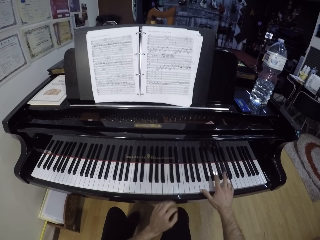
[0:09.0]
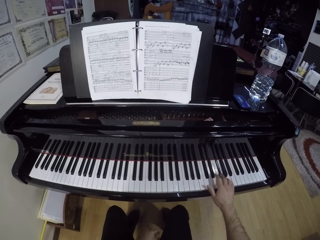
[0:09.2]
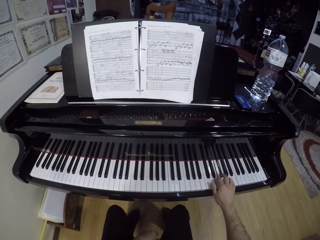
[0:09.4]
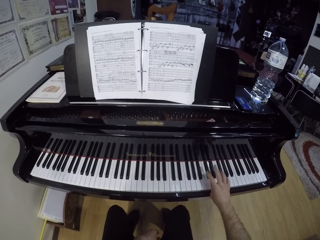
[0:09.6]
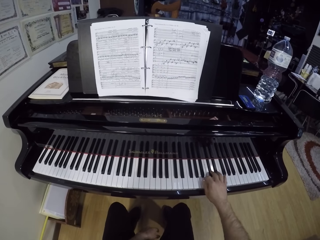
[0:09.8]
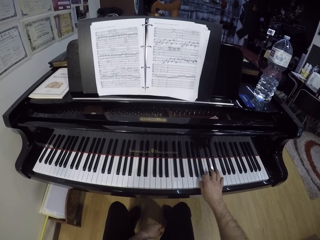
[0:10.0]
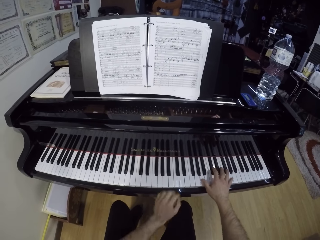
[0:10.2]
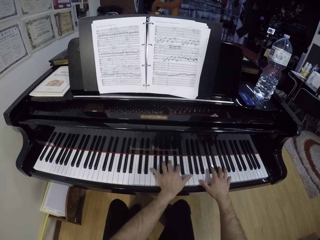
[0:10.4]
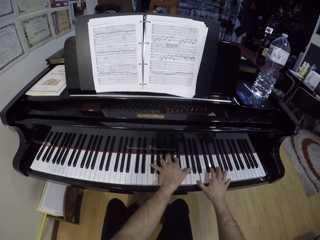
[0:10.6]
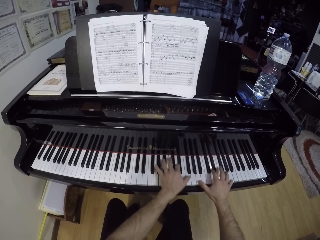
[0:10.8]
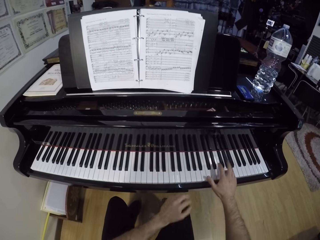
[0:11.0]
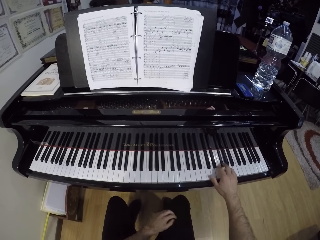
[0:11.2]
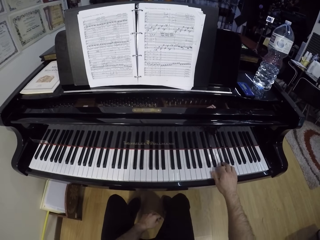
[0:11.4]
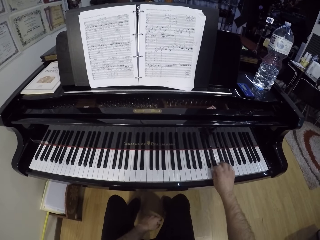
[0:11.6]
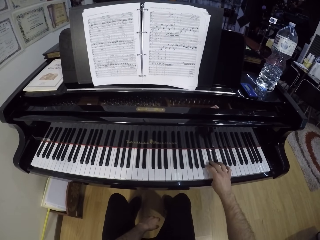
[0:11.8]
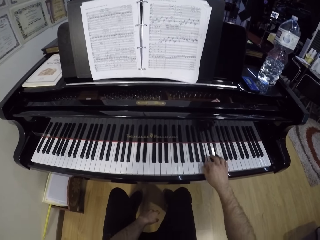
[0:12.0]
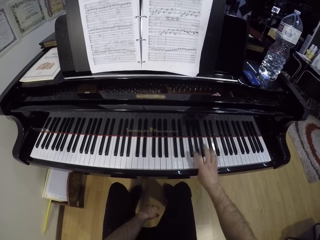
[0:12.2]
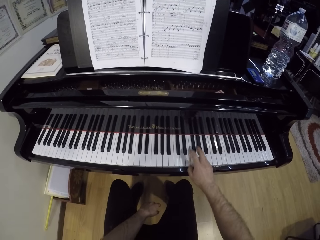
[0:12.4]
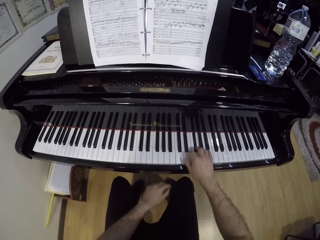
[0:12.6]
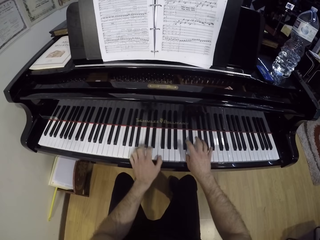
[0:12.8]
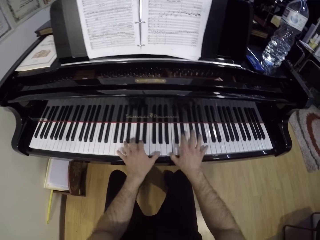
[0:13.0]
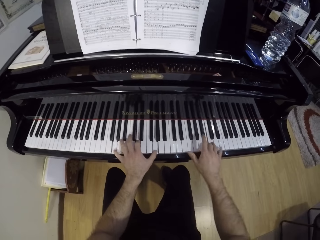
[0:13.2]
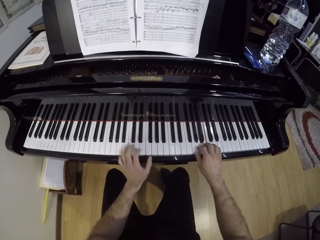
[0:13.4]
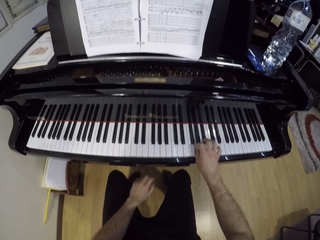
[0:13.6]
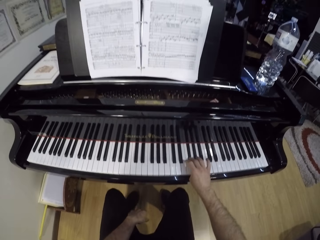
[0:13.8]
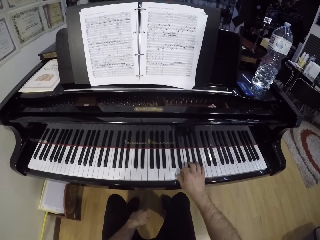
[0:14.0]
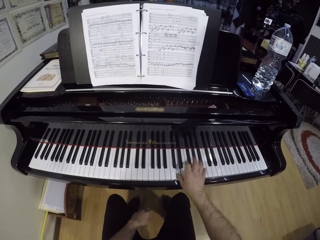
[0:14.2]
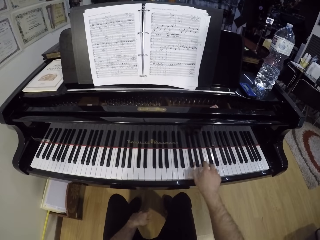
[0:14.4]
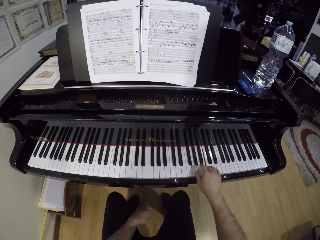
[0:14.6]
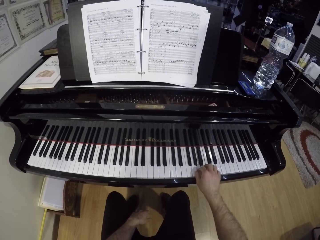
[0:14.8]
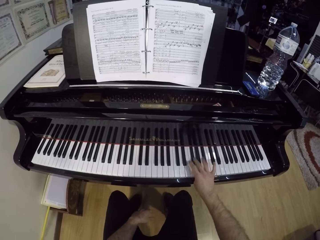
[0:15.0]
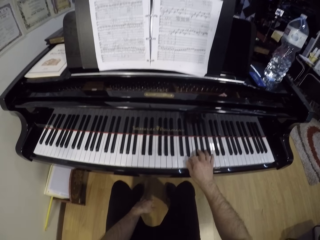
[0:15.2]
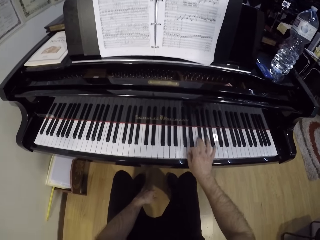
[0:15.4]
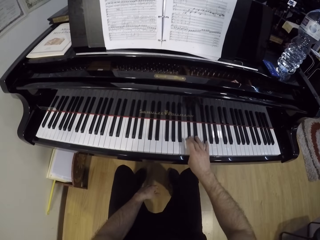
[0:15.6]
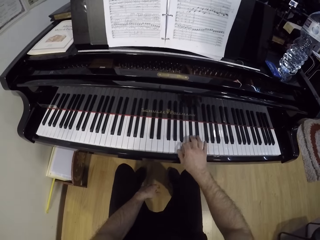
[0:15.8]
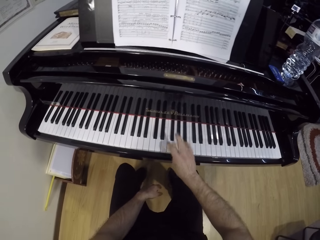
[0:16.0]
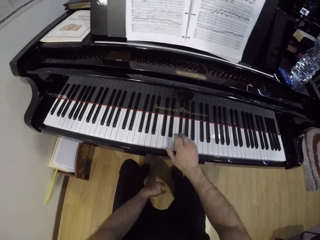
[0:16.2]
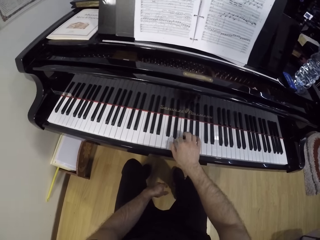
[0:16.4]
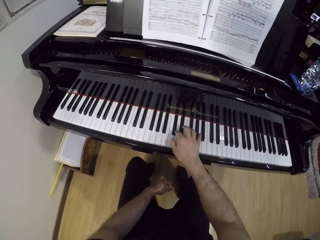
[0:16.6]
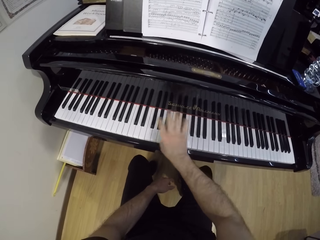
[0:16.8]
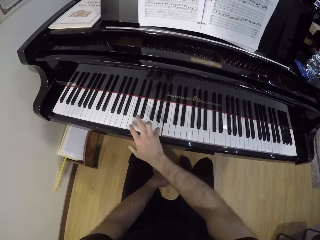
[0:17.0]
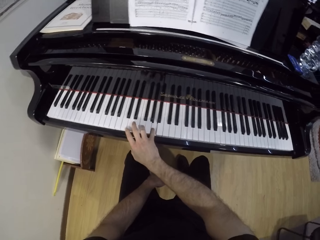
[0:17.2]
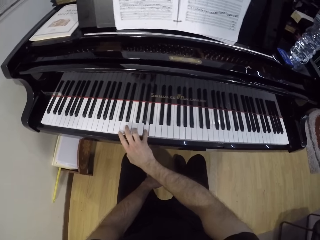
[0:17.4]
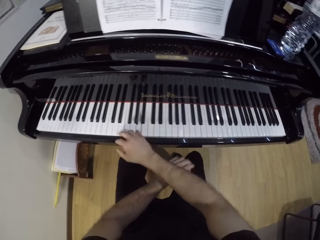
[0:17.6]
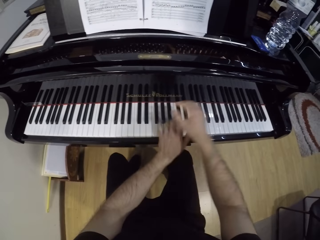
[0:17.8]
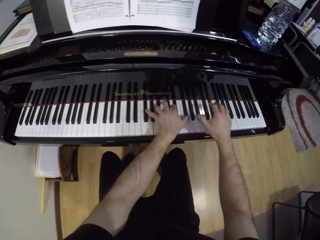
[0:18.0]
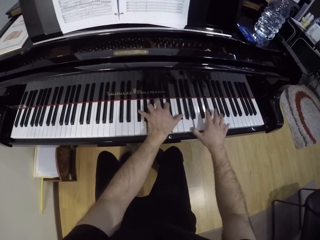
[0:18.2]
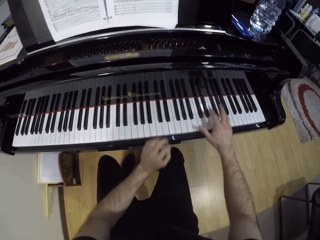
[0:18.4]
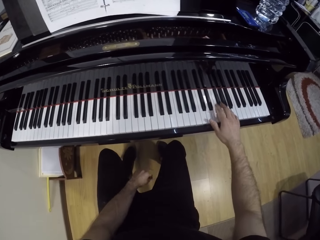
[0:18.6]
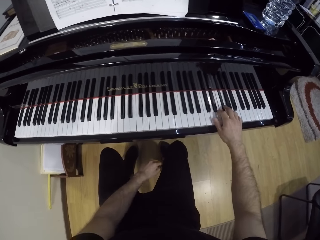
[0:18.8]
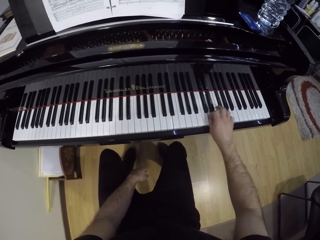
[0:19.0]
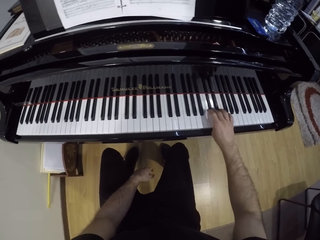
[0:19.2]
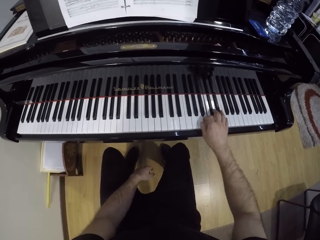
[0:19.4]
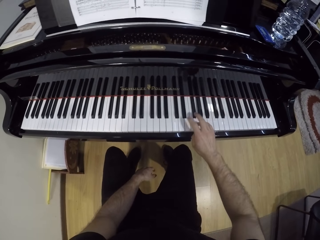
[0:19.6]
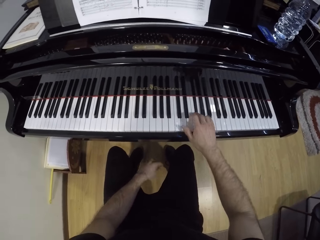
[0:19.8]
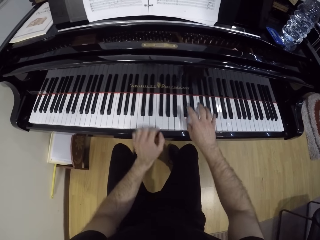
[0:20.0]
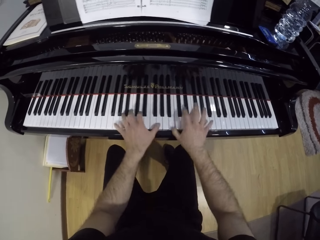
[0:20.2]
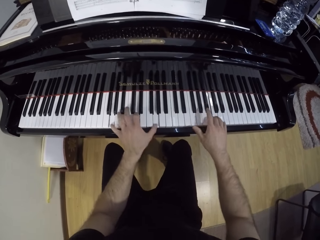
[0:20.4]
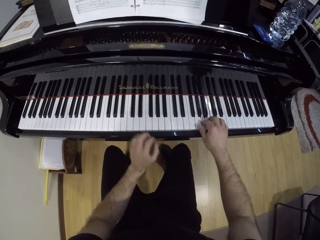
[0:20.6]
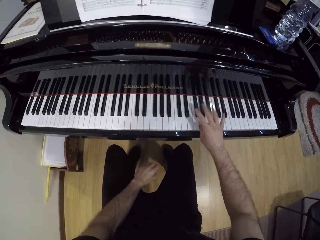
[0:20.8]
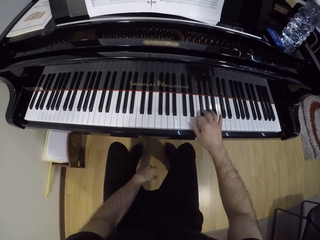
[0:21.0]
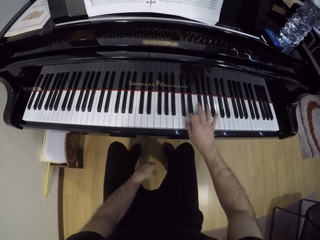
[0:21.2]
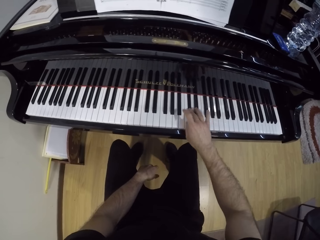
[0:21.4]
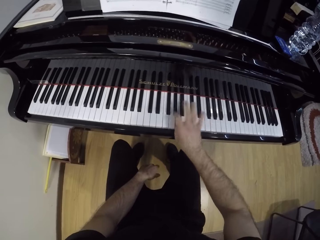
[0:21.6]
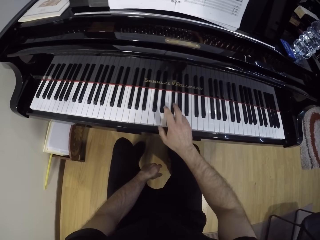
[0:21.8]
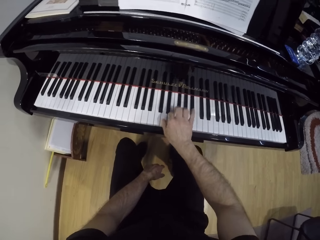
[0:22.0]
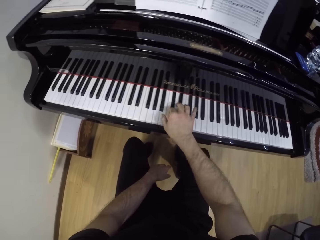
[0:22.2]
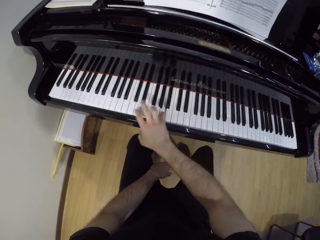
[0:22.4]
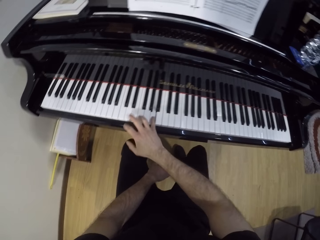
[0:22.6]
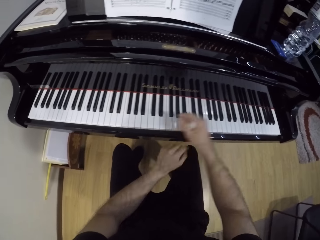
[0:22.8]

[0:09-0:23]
The camera wearer plays the piano with his right hand. He plays the piano with both hands. He plays the piano with his right hand. He plays the piano with both hands. He plays the piano with his right hand. He plays the piano with both hands. He plays the piano with his right hand. He plays the piano with both hands. He plays the piano with his right hand.

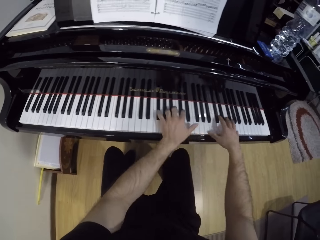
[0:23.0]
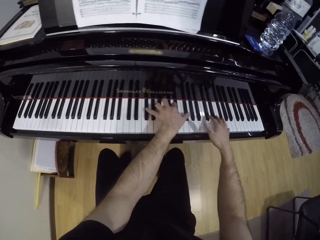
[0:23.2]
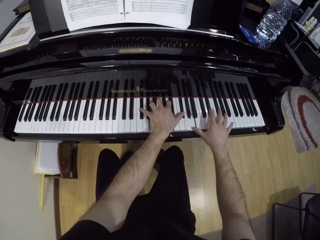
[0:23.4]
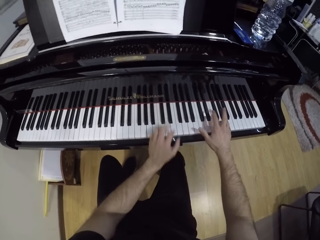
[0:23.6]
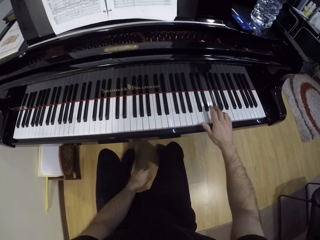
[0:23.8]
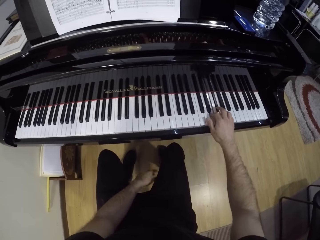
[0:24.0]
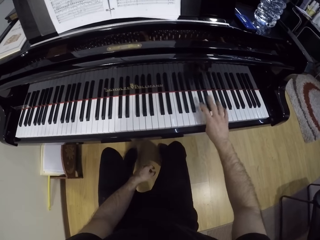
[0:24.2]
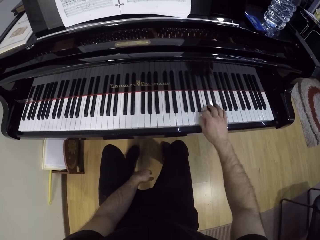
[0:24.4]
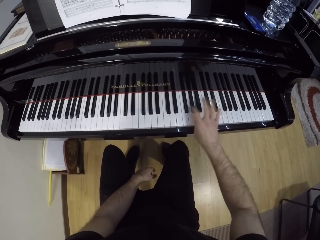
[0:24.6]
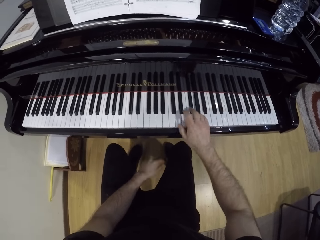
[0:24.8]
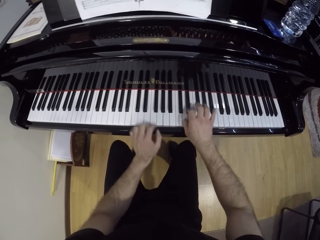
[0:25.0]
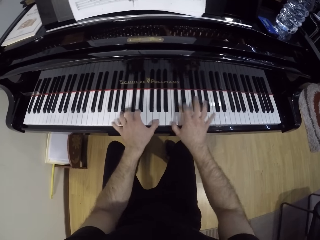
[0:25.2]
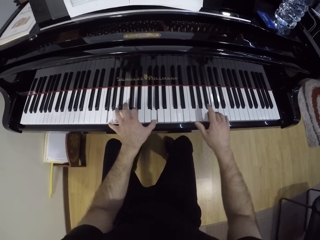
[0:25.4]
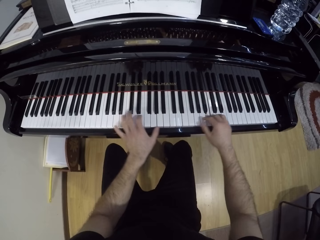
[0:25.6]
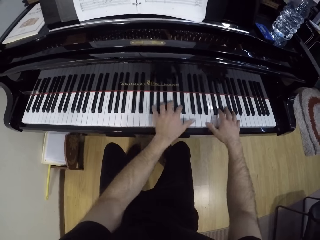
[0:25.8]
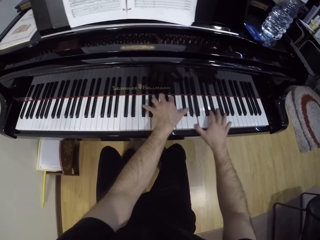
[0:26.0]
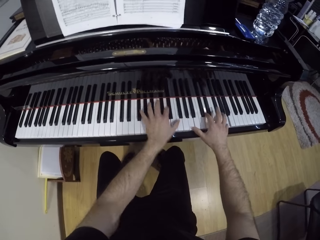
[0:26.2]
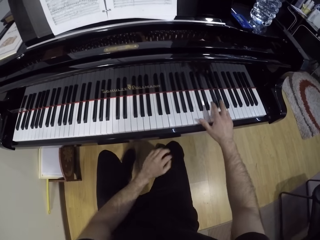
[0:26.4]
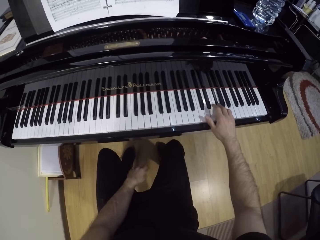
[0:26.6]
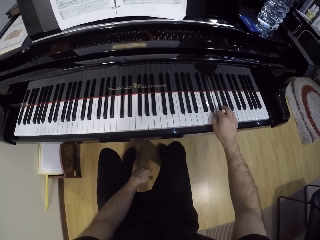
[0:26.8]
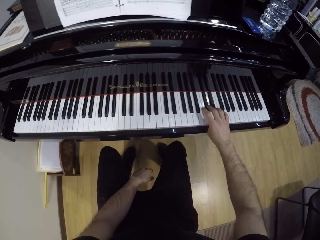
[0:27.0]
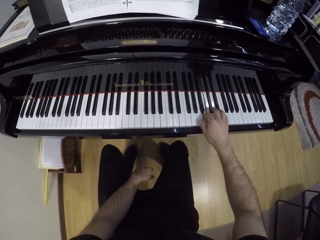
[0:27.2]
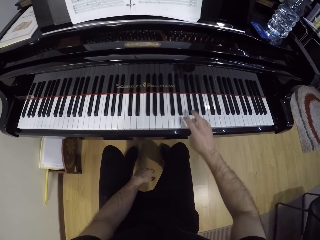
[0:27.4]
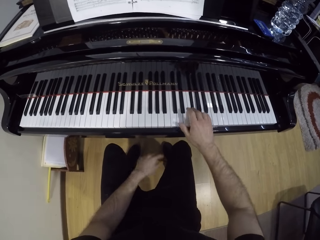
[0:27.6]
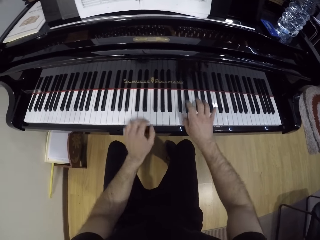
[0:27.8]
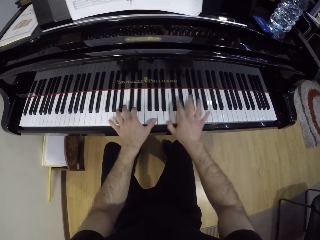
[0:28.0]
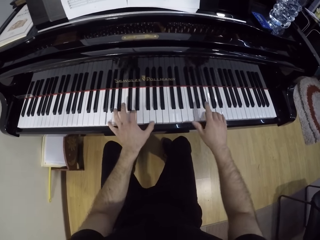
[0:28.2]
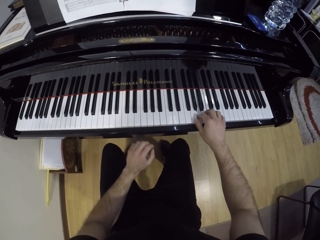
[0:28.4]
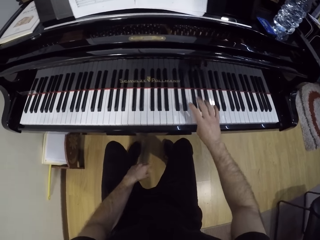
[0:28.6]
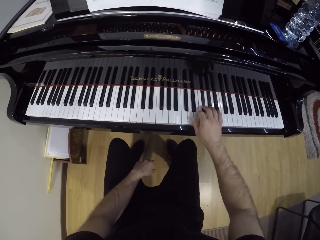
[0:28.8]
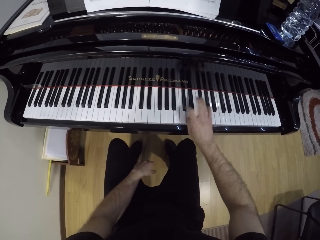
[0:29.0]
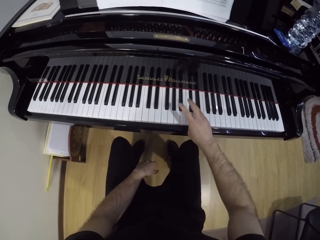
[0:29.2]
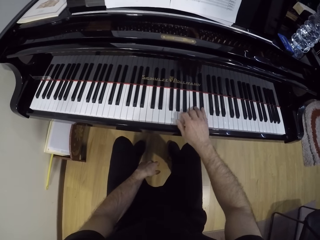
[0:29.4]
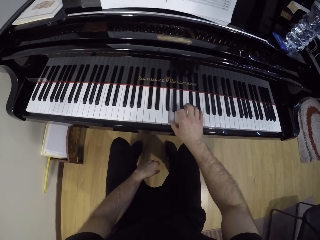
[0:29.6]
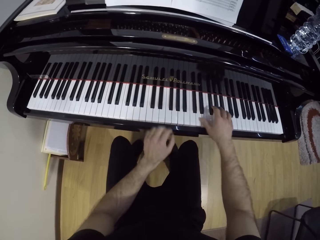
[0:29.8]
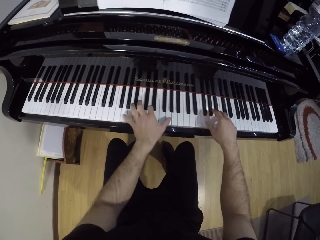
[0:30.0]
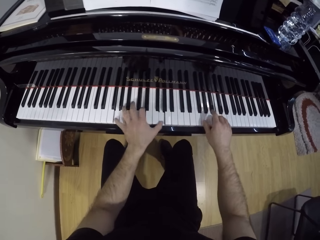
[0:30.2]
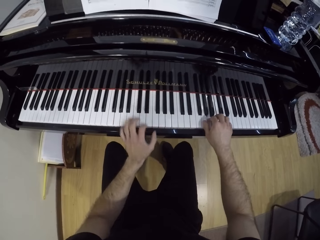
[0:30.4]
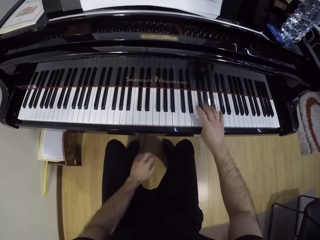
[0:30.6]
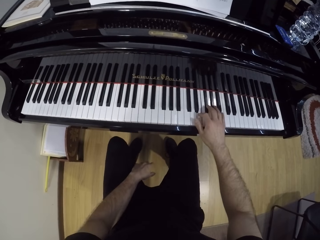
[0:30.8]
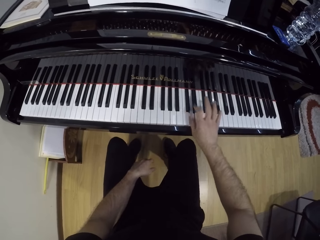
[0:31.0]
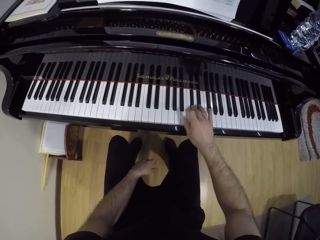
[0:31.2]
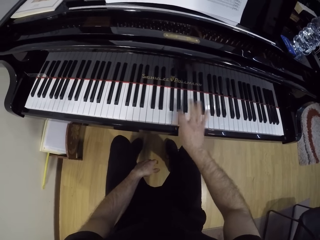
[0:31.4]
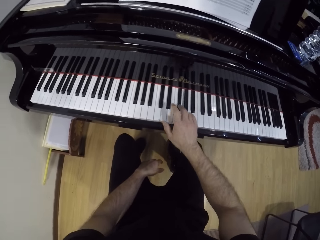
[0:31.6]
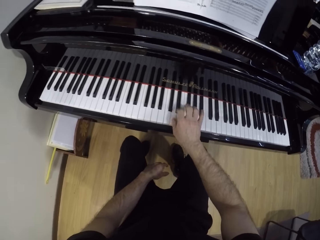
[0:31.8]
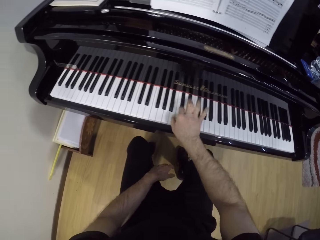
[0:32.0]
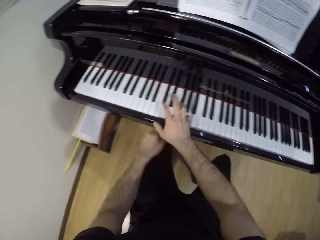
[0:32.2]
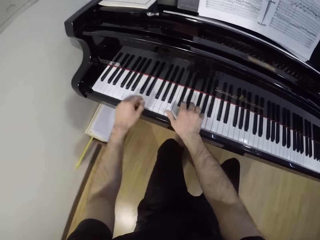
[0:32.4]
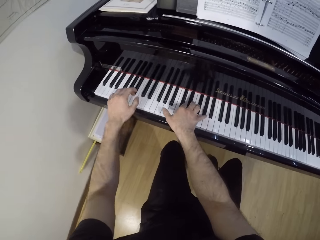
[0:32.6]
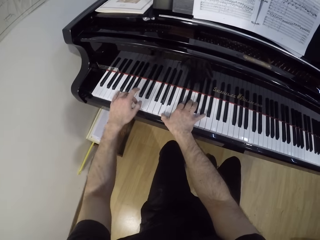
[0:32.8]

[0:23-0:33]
The camera wearer plays the piano with both hands. He plays the piano with his right hand. He plays the piano with both hands. He plays the piano with his right hand. He plays the piano with both hands. He plays the piano with his right hand. He plays the piano with both hands. He plays the piano with his right hand.
